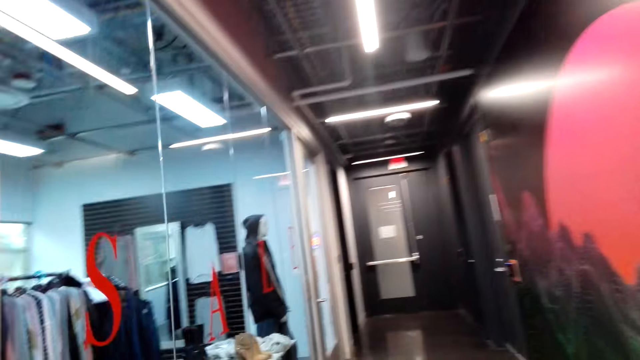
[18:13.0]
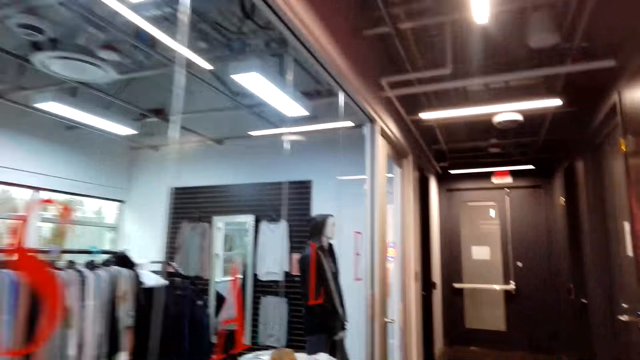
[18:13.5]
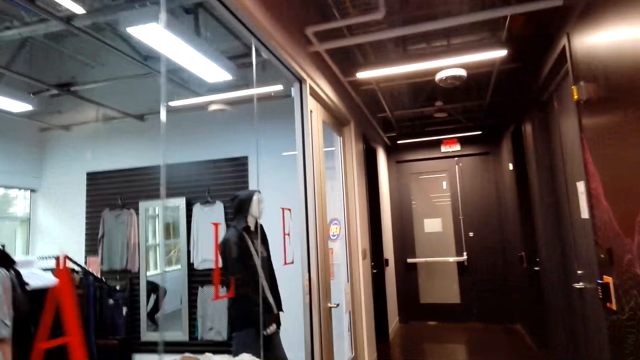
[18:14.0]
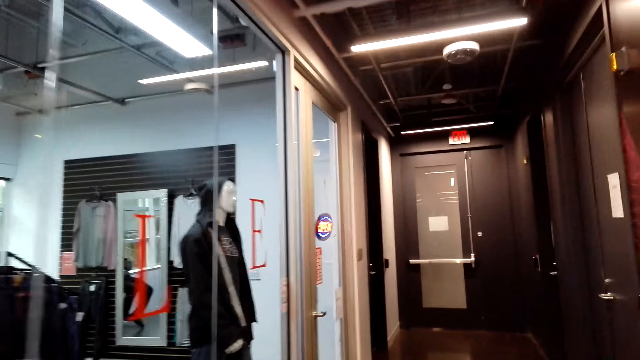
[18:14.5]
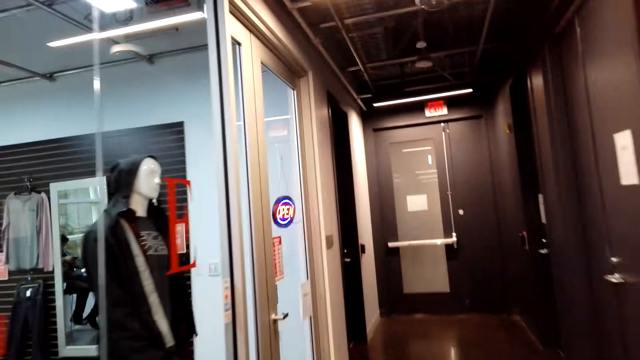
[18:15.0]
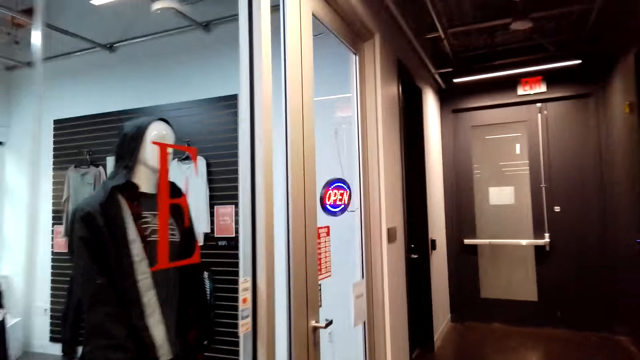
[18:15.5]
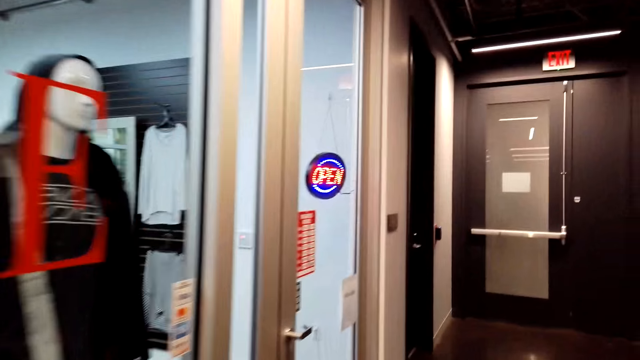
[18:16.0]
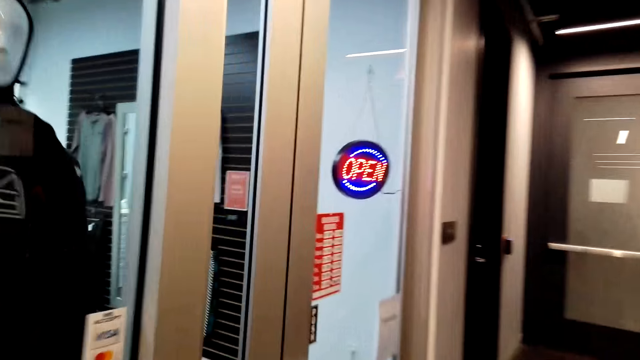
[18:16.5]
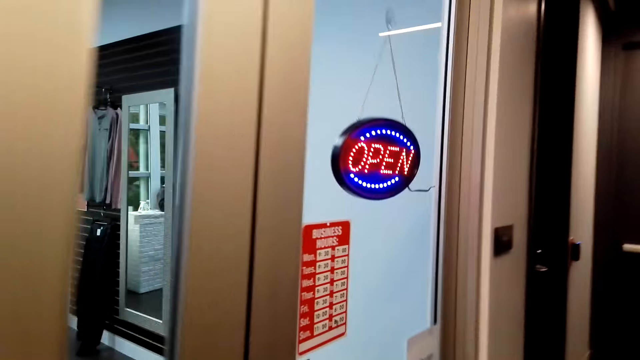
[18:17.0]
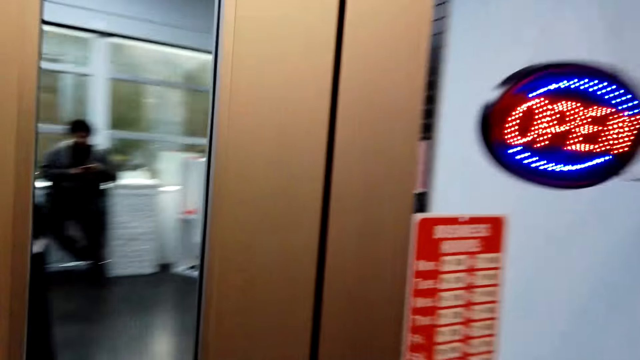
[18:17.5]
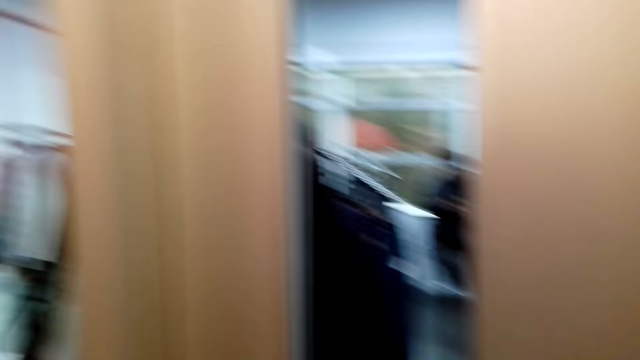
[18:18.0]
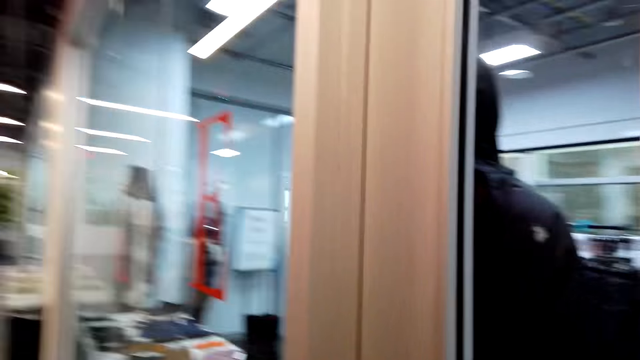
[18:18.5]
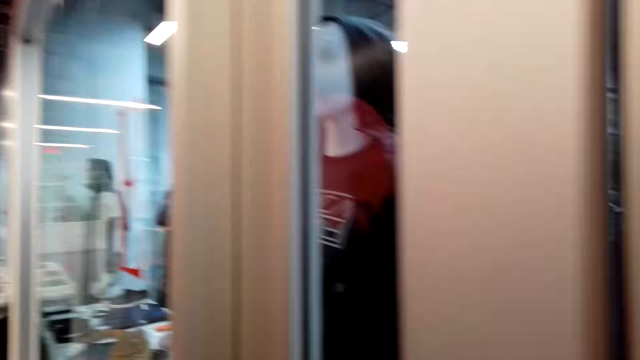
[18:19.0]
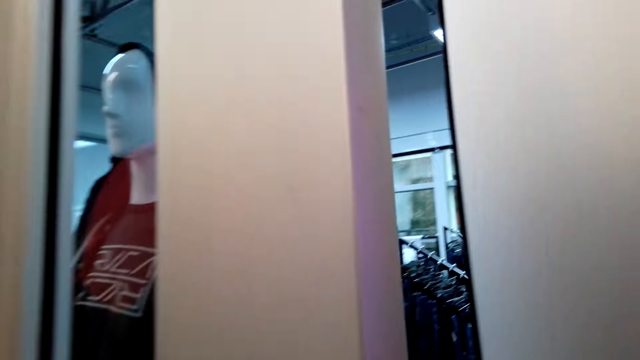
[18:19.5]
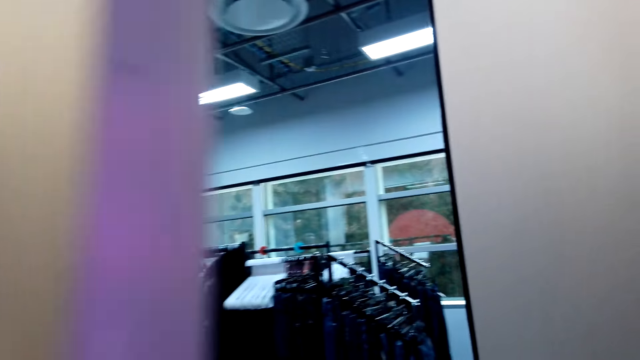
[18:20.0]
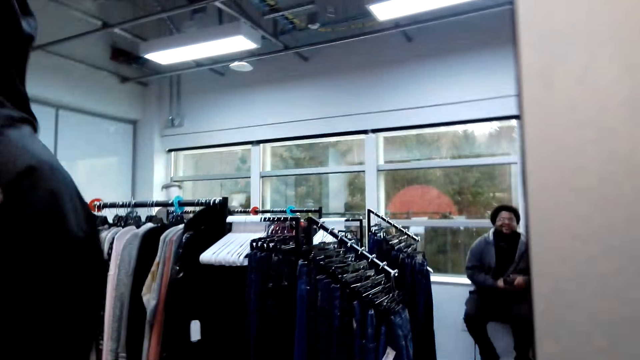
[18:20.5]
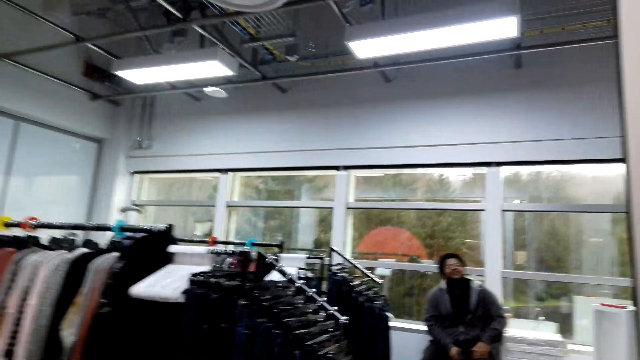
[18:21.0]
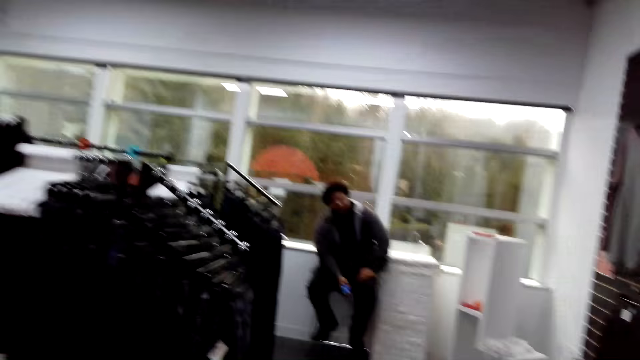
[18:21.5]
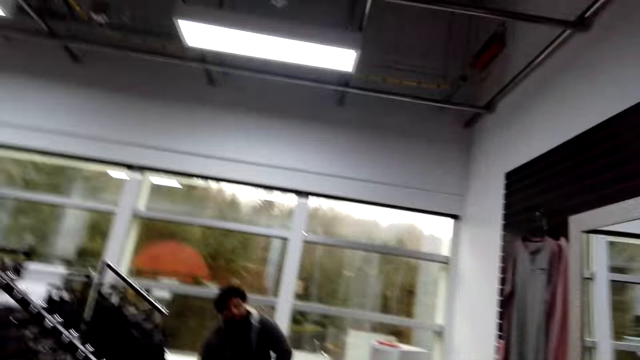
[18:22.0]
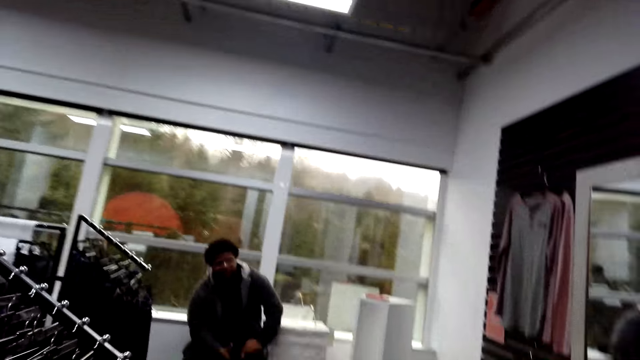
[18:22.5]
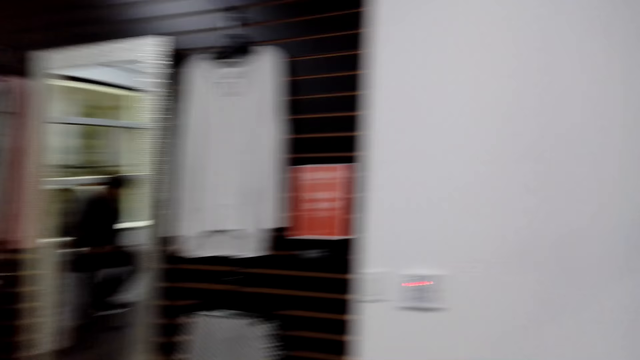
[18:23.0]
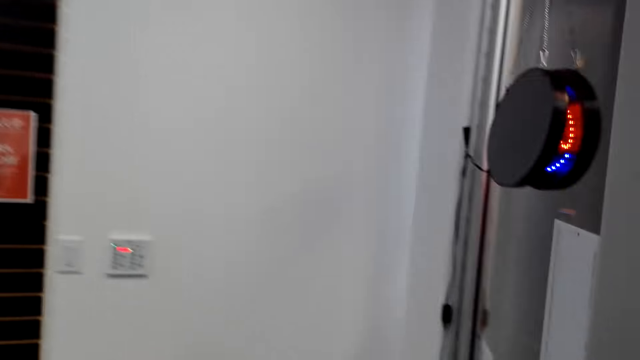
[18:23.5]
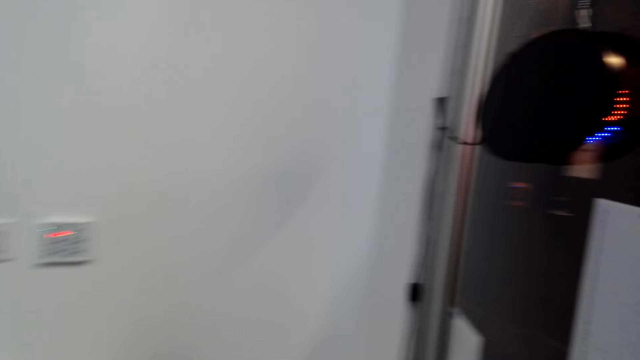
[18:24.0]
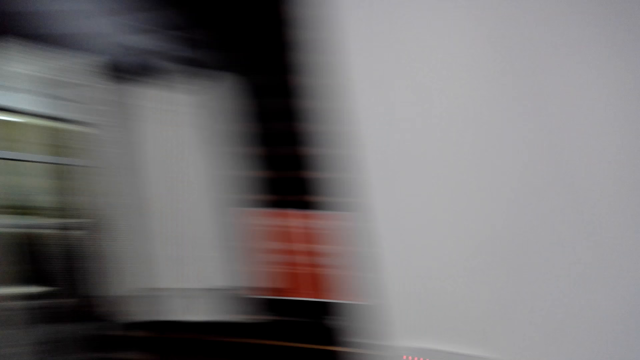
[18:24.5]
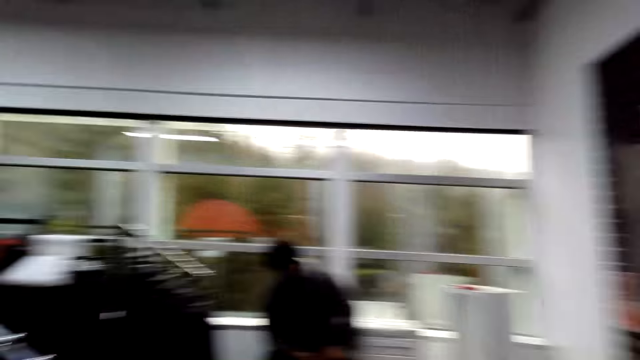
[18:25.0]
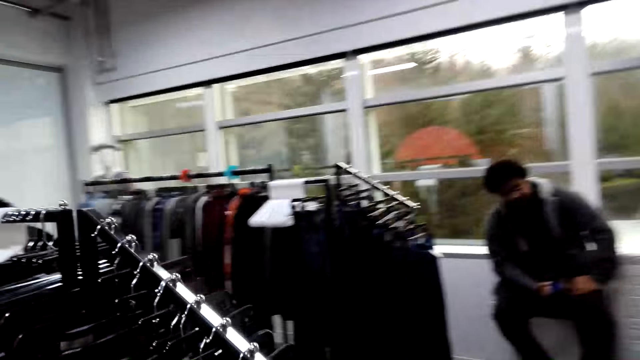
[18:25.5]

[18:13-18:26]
The camera wearer opens the door. A man talks. The camera wearer talks. They interact with the man. They turn around.

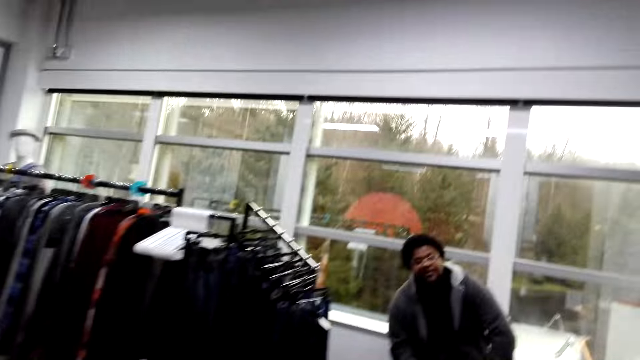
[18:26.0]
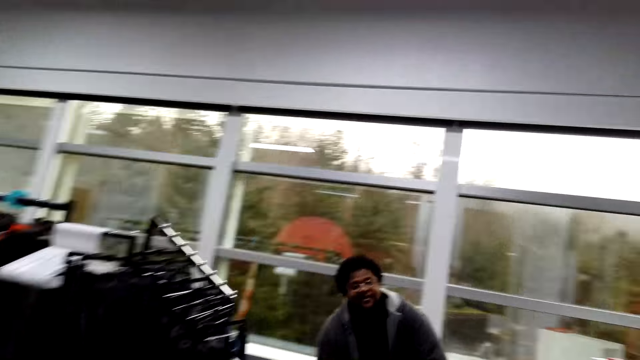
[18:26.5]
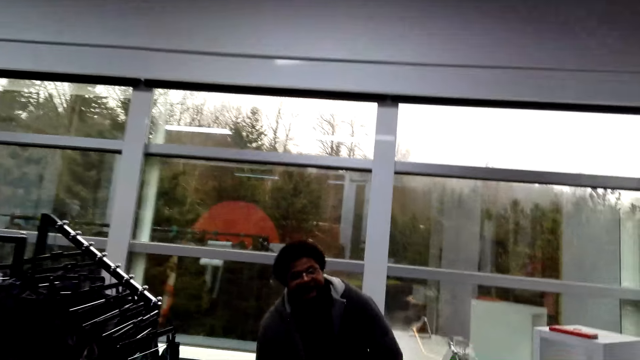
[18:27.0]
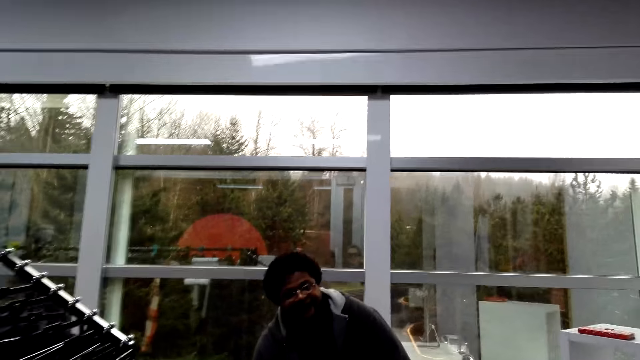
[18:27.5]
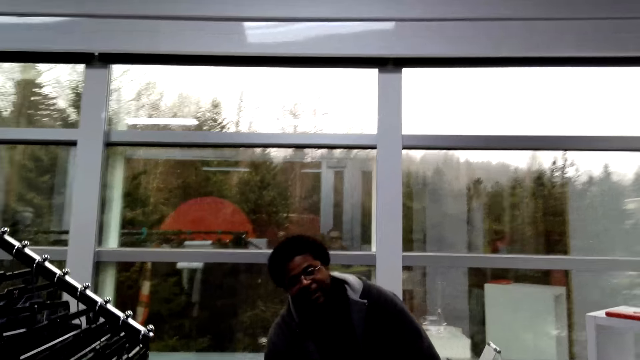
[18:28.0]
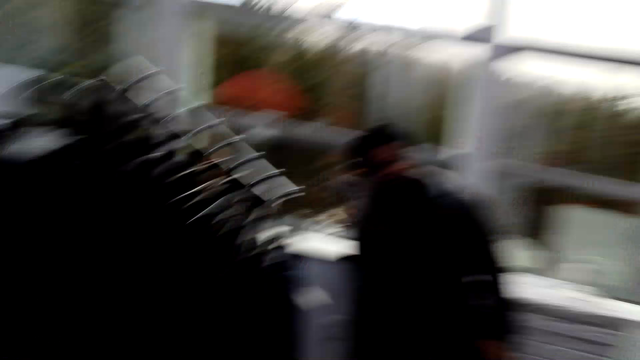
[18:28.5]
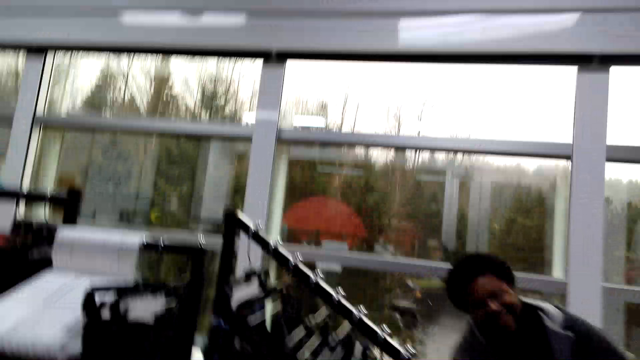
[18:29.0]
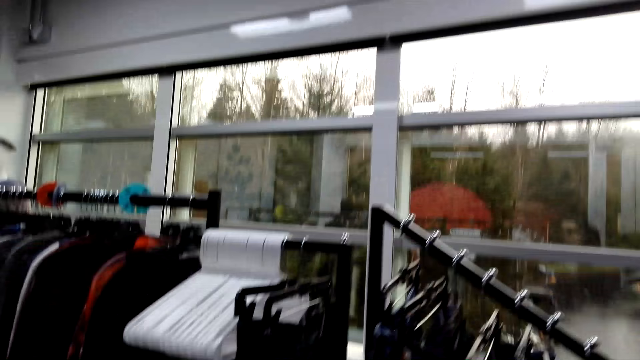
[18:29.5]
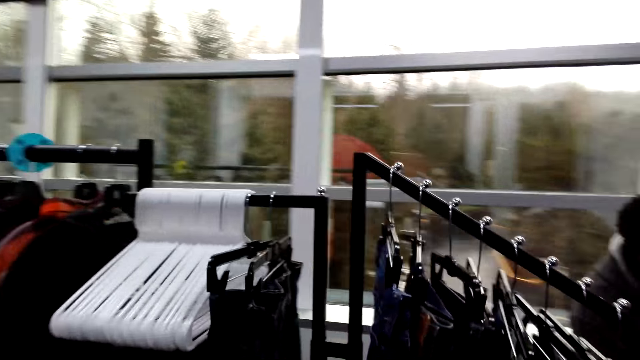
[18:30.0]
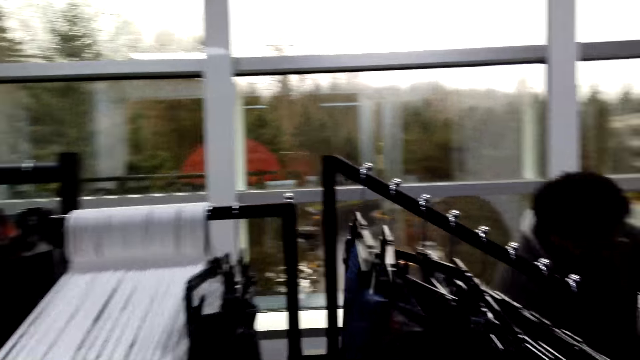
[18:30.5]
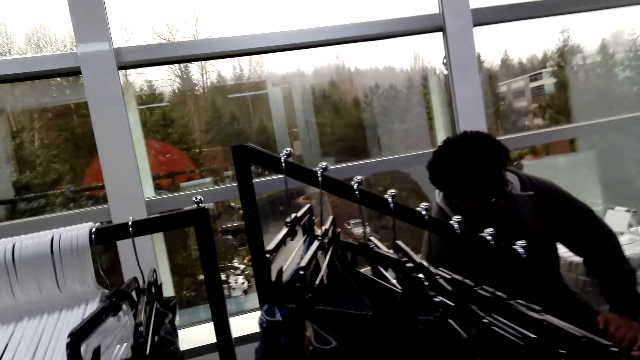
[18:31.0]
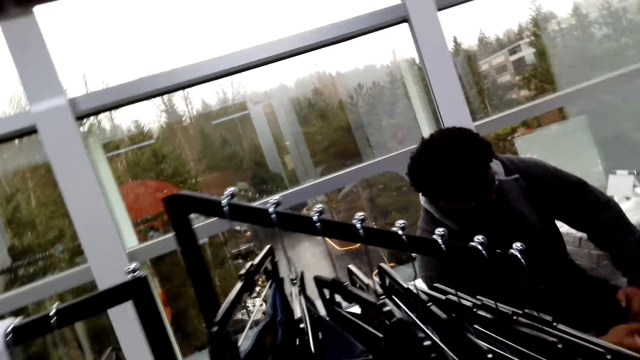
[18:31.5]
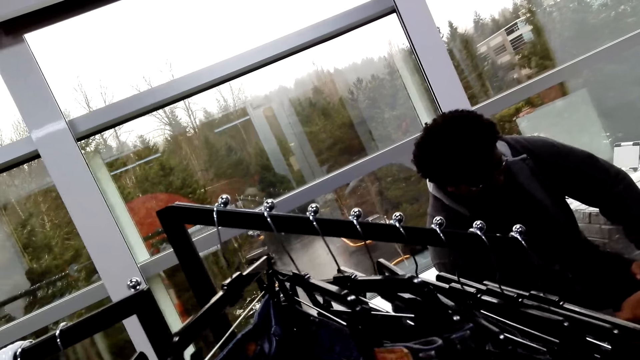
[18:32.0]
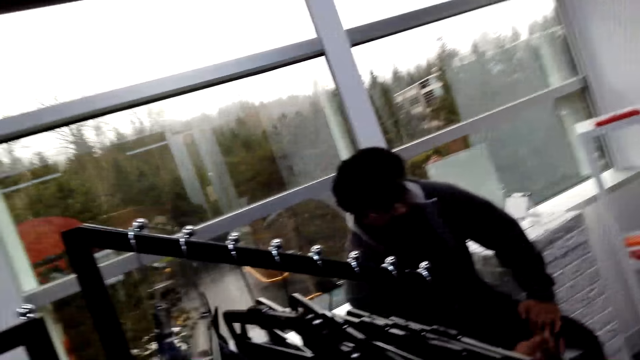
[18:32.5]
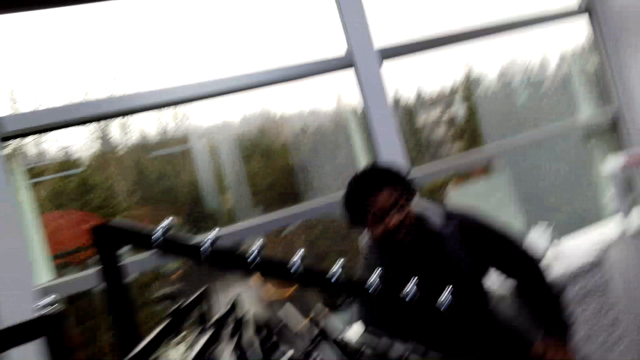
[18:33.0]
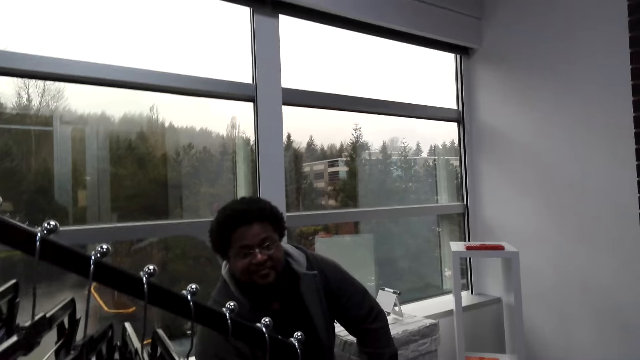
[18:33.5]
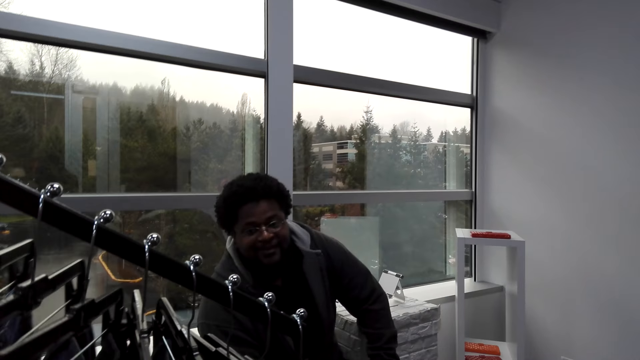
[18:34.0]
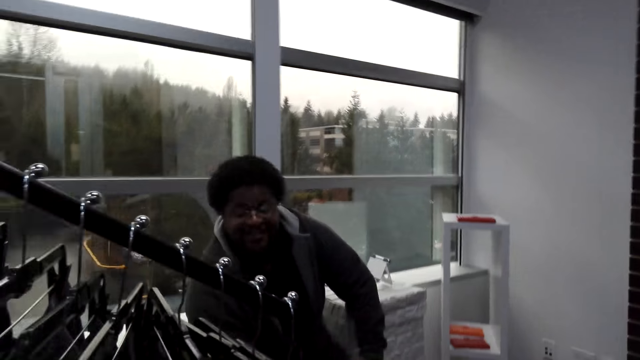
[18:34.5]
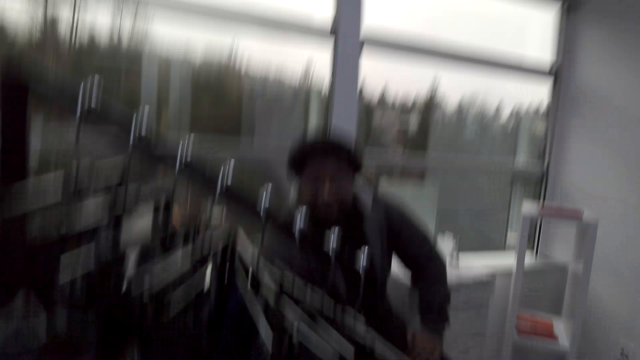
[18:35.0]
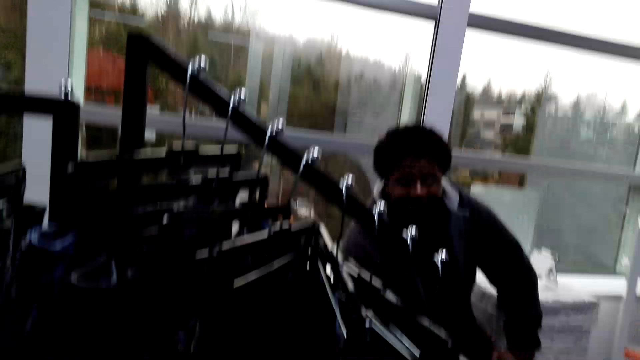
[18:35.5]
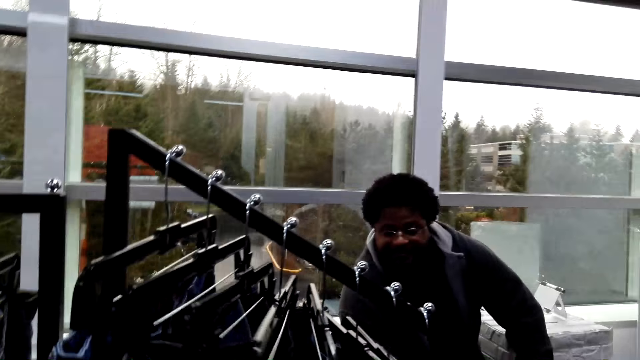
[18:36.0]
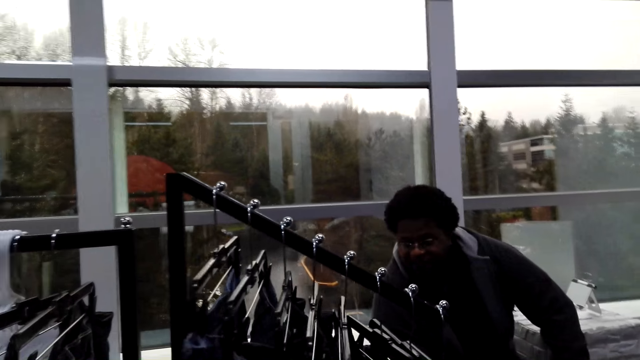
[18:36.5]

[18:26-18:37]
The camera wearer walks around. A man talks. The camera wearer looks through the clothes and moves the hung clothes. They talk. The man talks.
